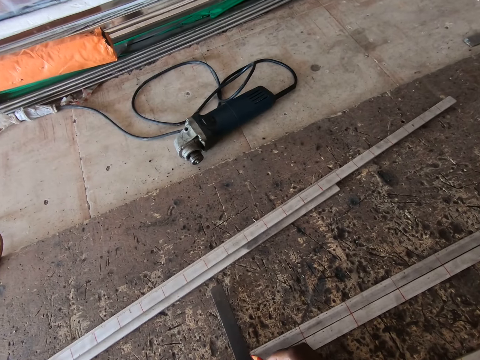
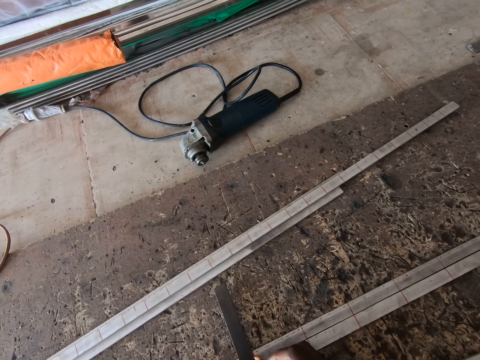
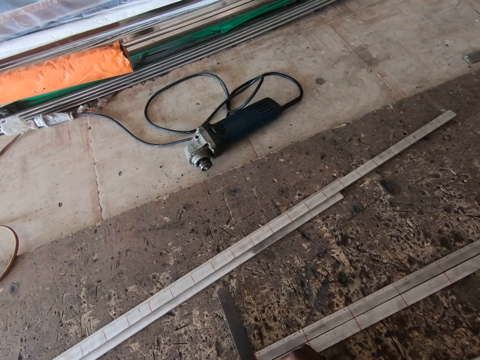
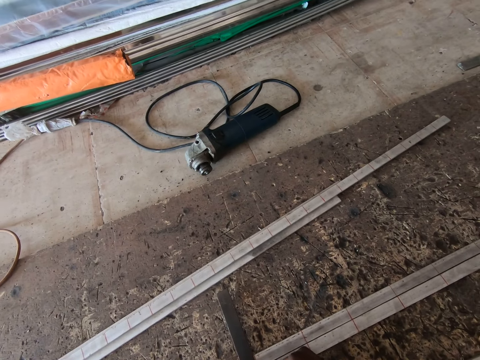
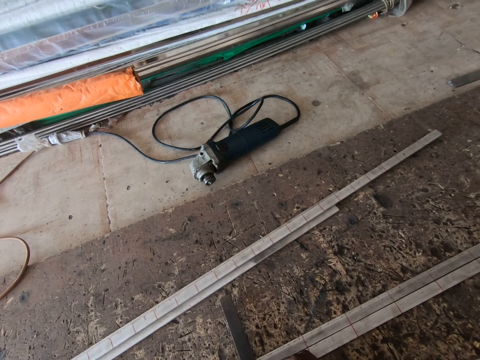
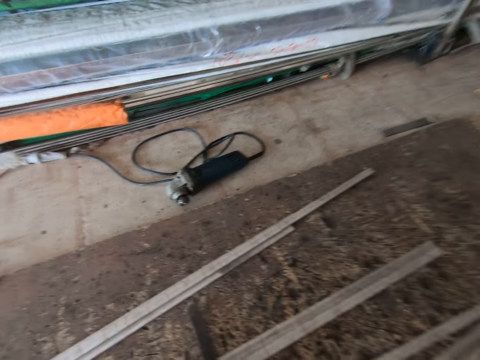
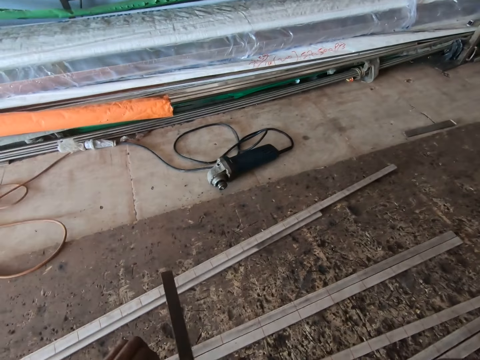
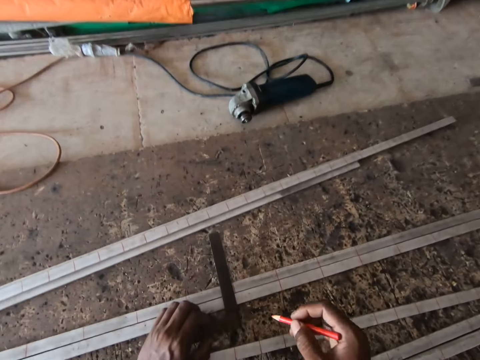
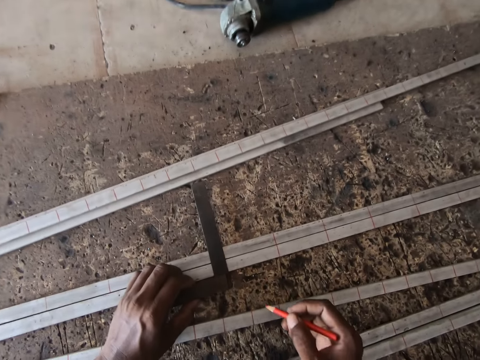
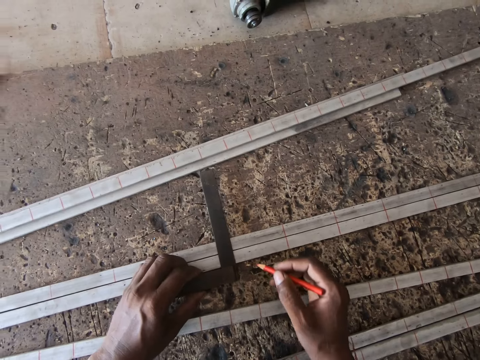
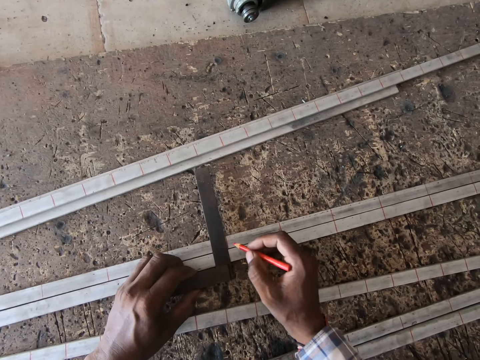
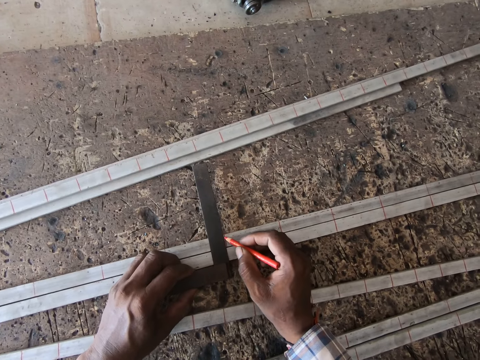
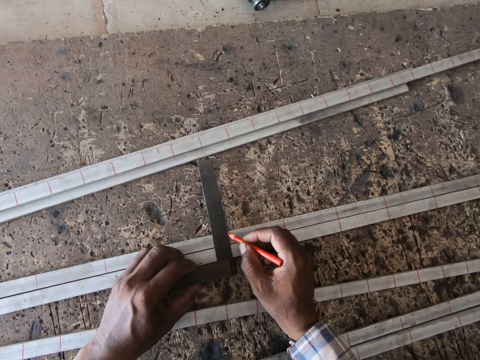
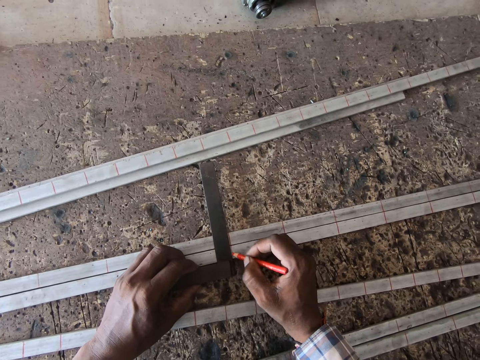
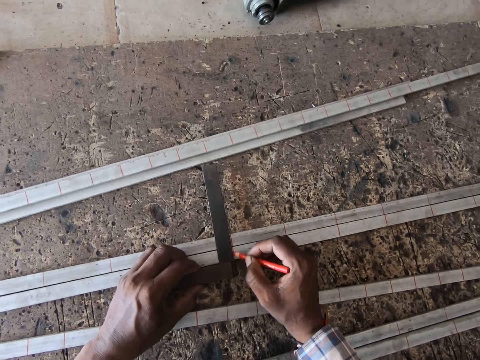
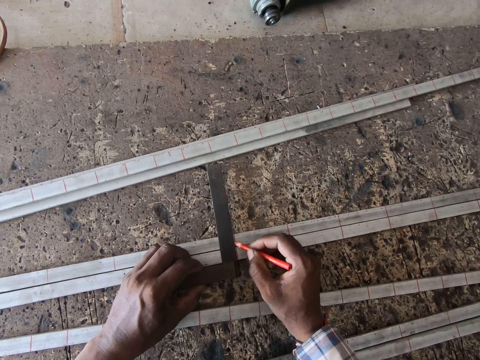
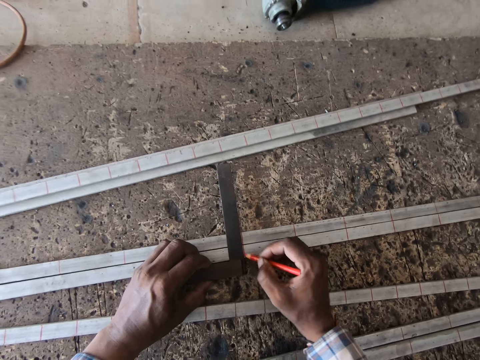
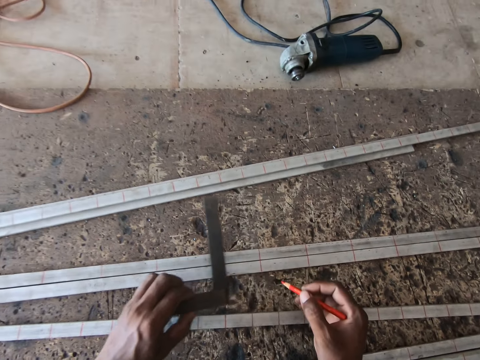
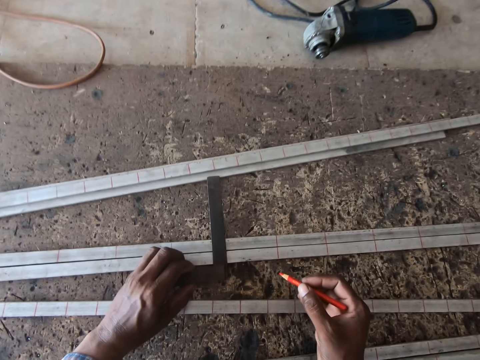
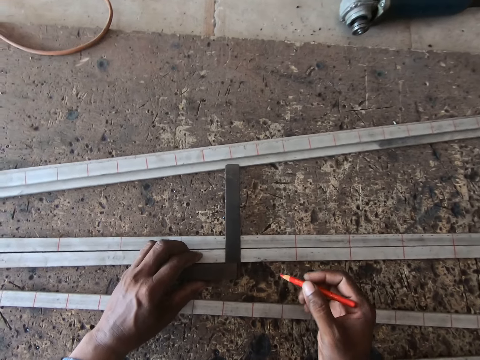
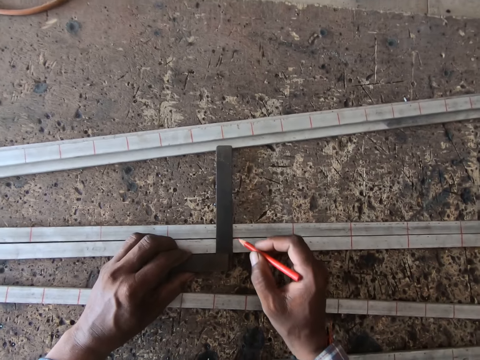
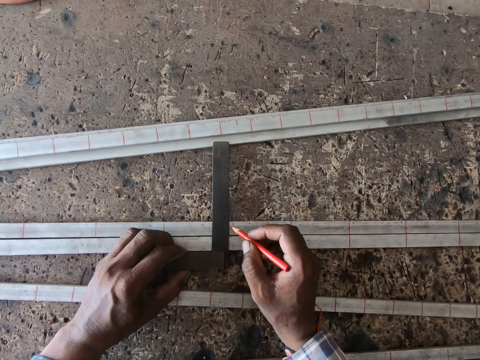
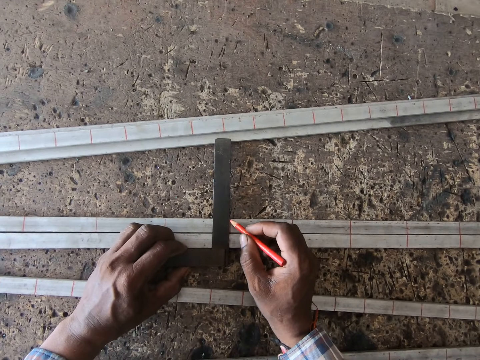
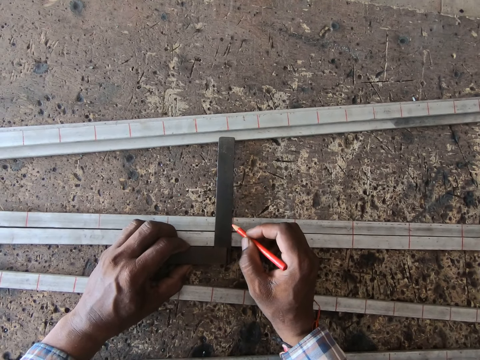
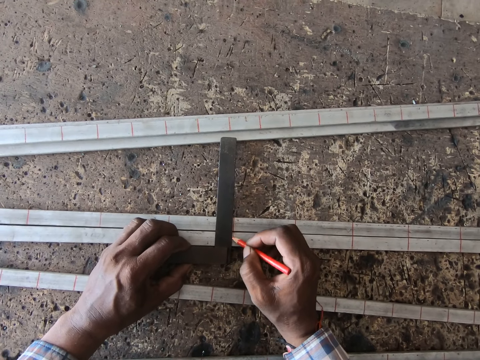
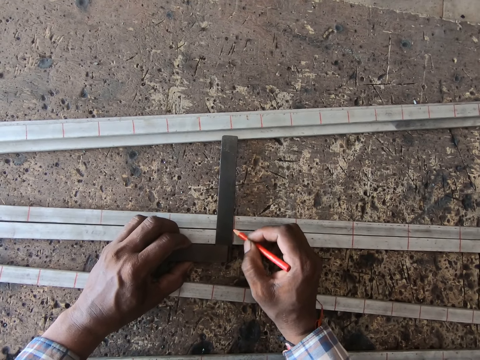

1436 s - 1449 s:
The camera wearer picks the precision square from the metal bars on the ground with his left hand. He drops the precision square on the metal bars with his left hand. He measures the metal bars on the ground with the precision square in his left hand. He marks the metal bar on the ground with the pencil in his right hand. He picks the precision square from the metal bars on the ground with his left hand. He drops the precision square on the metal bars with his left hand. He measures the metal bars on the ground with the precision square in his left hand. He marks the metal bar on the ground with the pencil in his right hand.

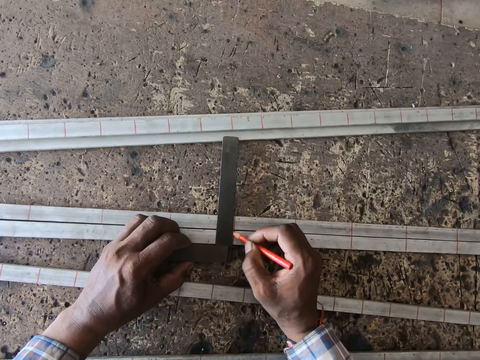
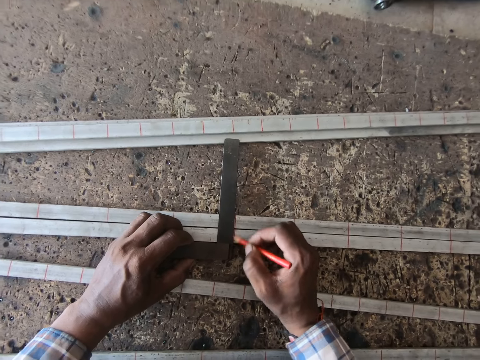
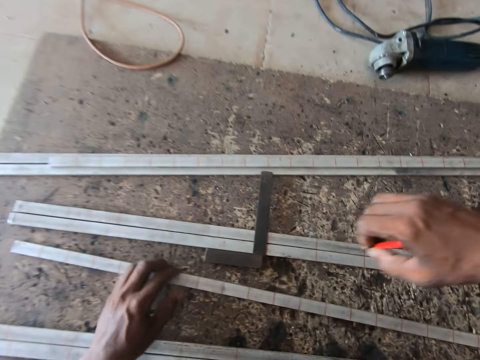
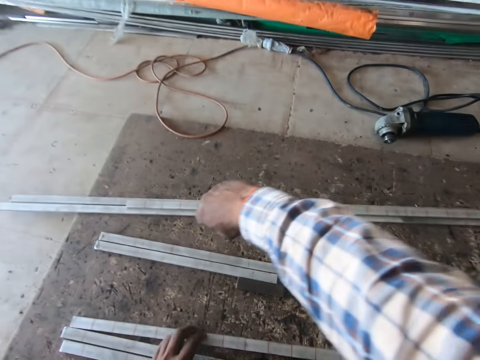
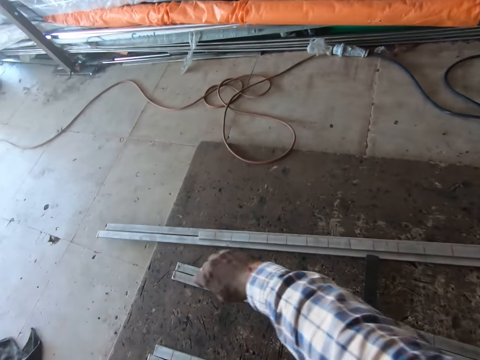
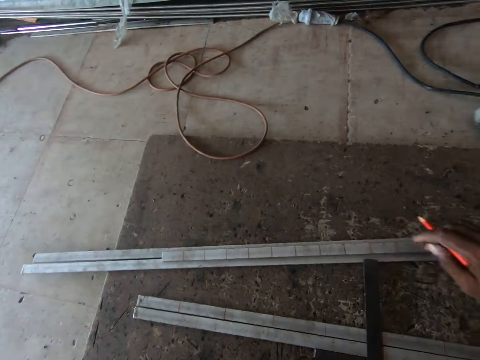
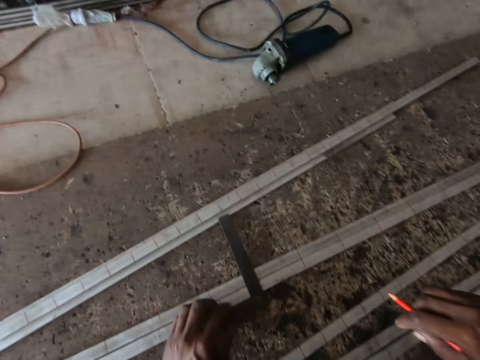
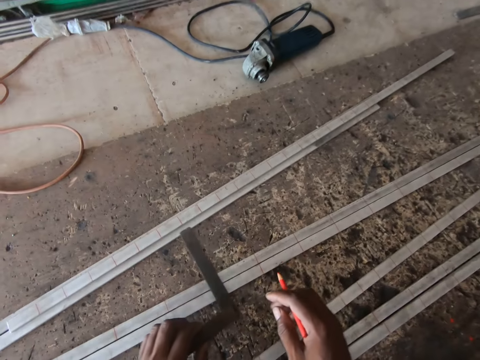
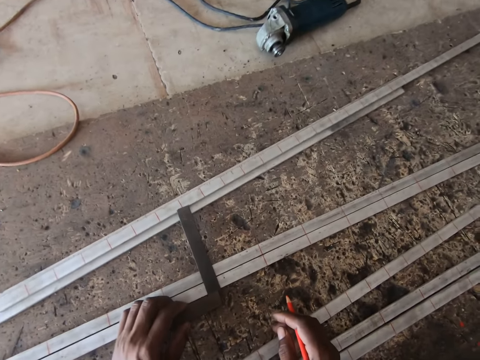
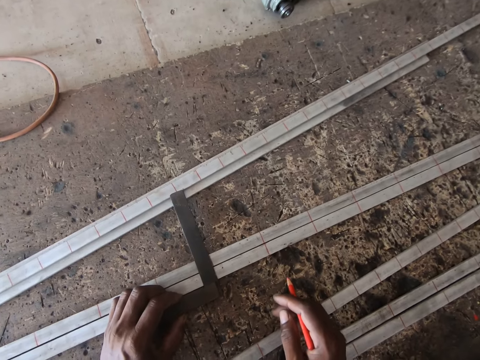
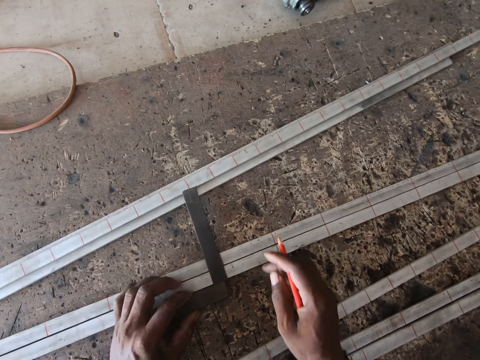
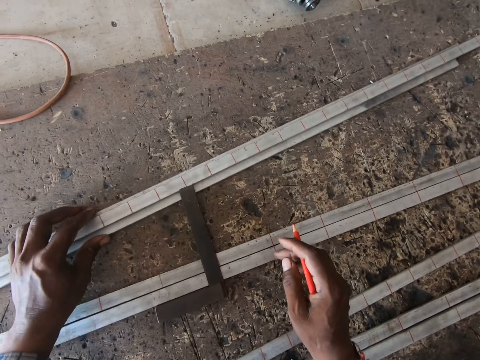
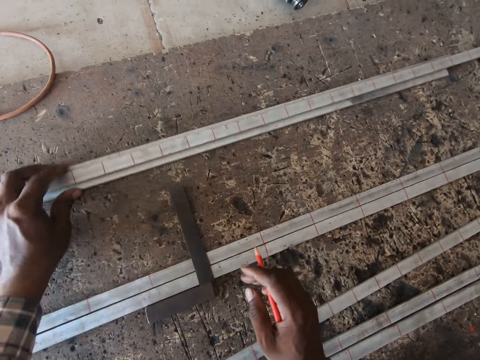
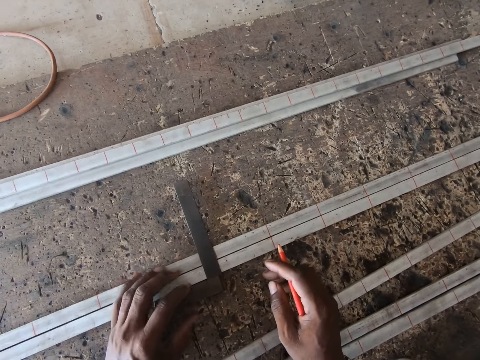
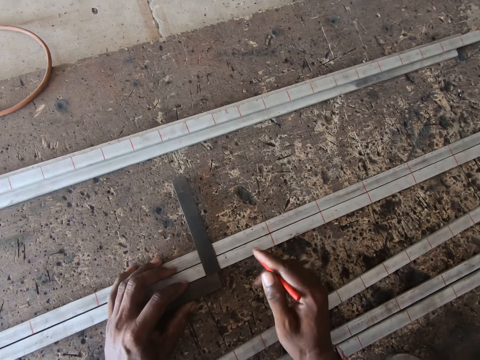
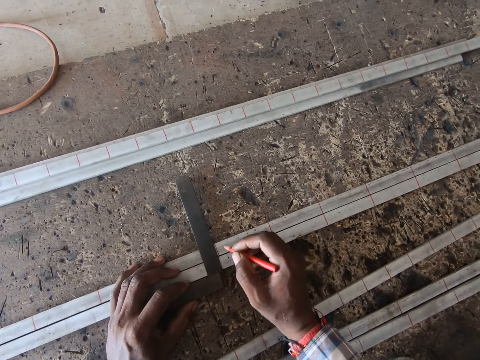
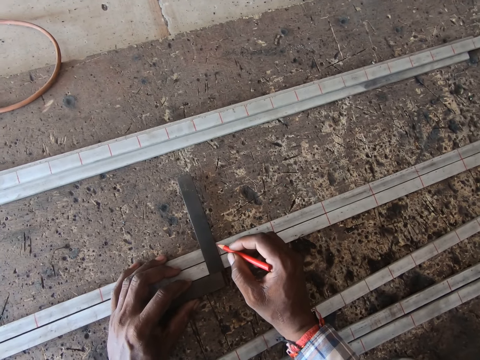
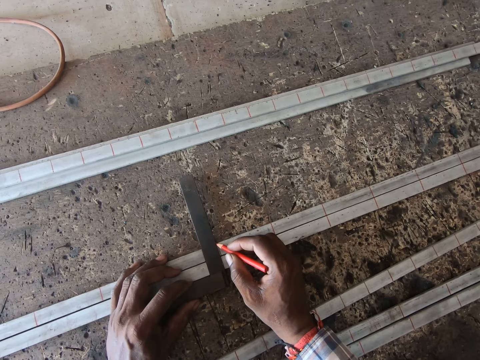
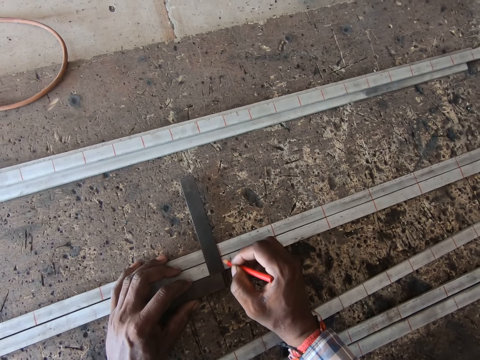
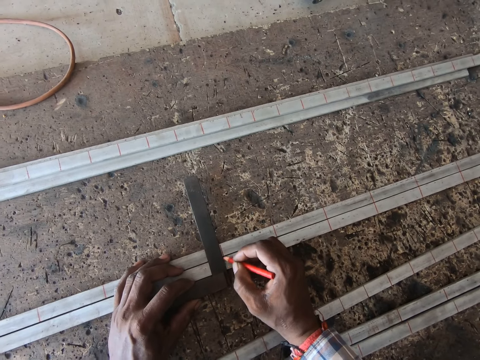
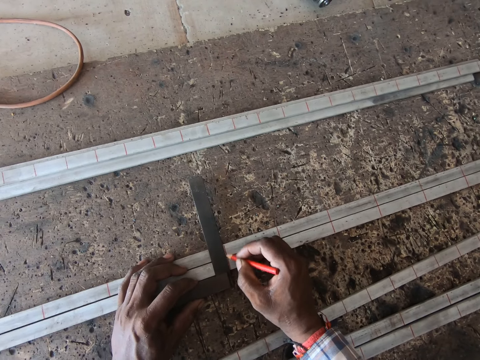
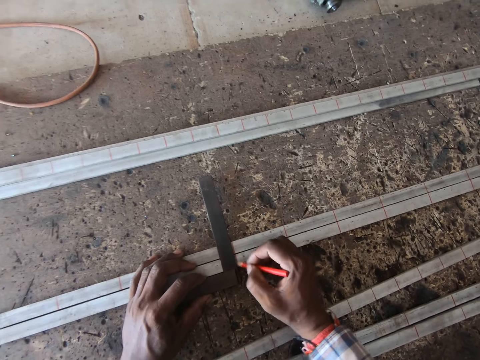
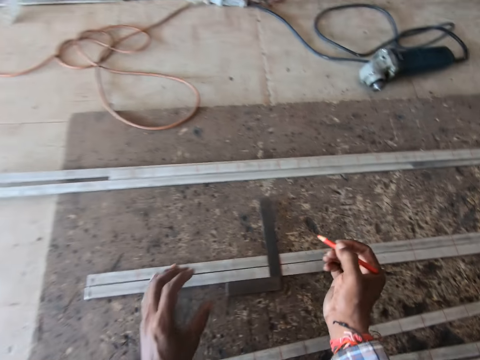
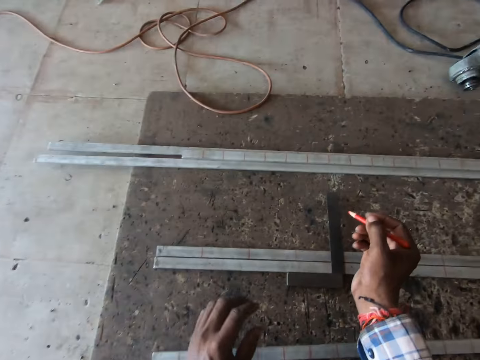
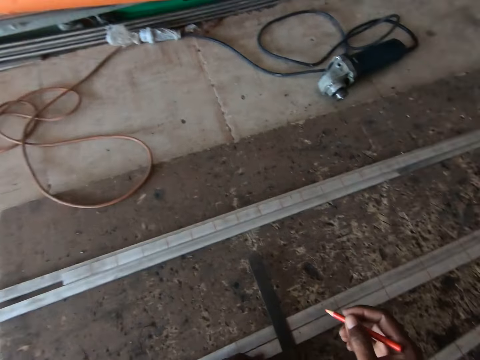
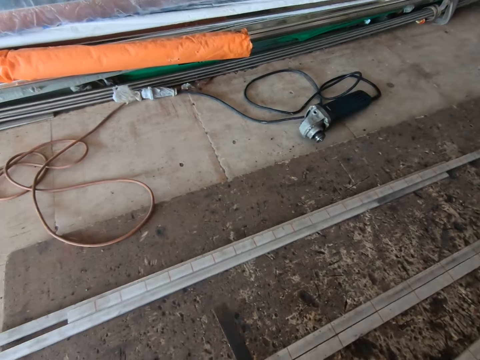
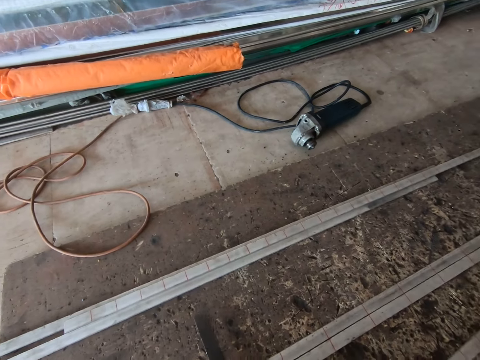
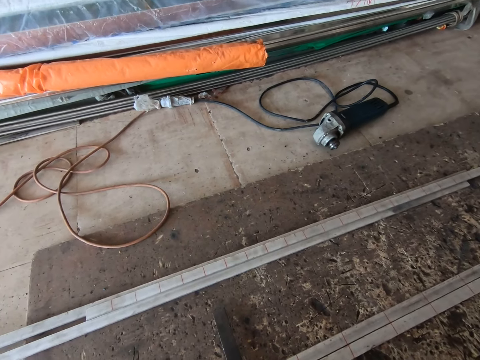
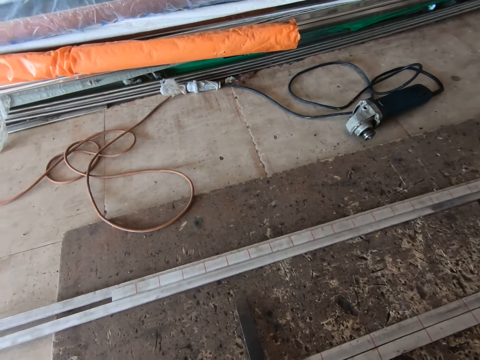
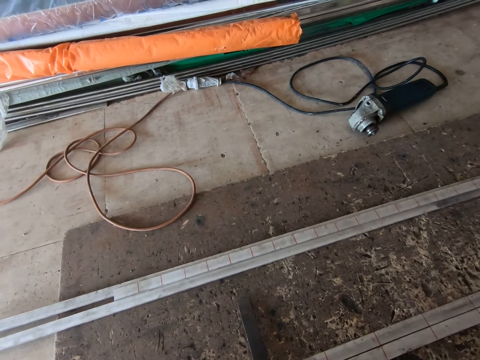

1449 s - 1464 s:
The camera wearer adjusts a metal bar on the ground with his left hand. He picks the precision square from the metal bars on the ground with his left hand. He drops the precision square on the metal bars with his left hand. He measures the metal bars on the ground with the precision square in his left hand. He adjusts the metal bar on the ground with his left hand. He marks the metal bar on the ground with the pencil in his right hand. He picks the precision square from the metal bars on the ground with his left hand. He drops the precision square on the metal bars with his left hand.
